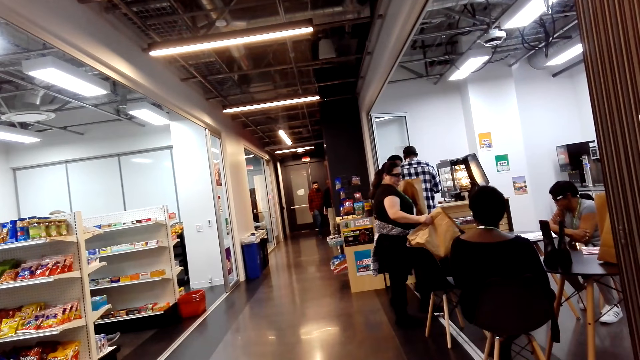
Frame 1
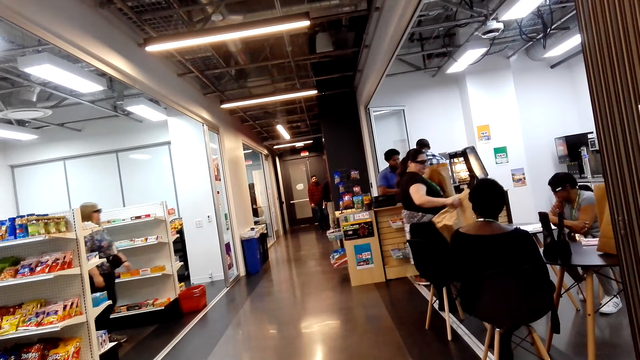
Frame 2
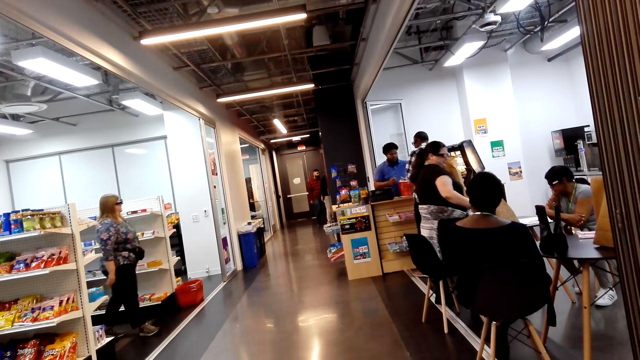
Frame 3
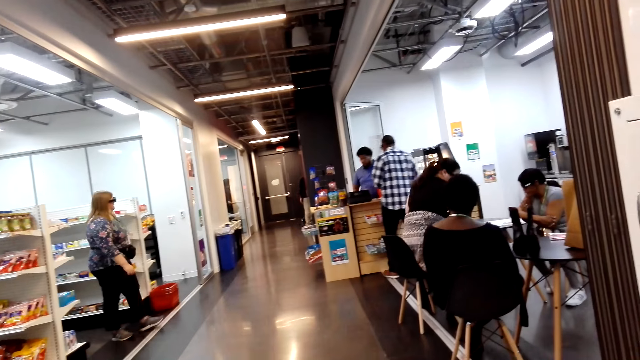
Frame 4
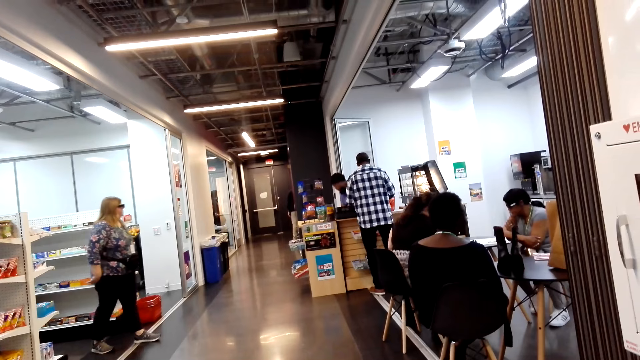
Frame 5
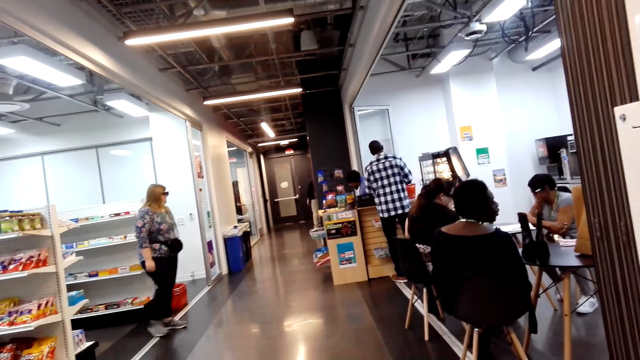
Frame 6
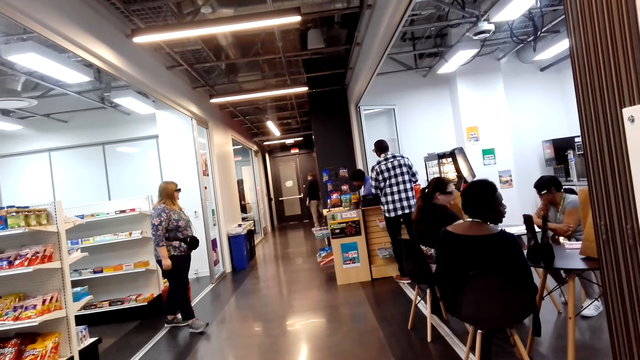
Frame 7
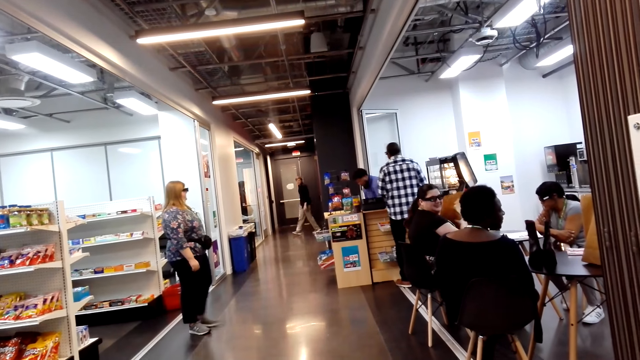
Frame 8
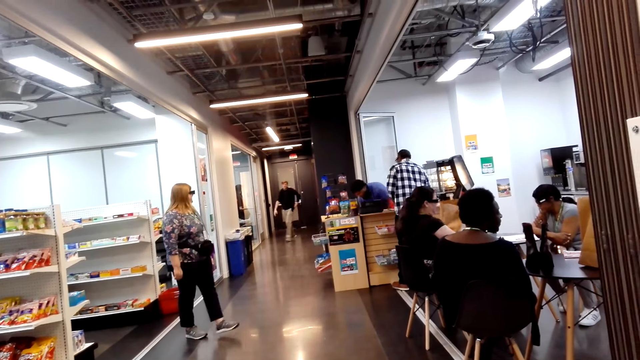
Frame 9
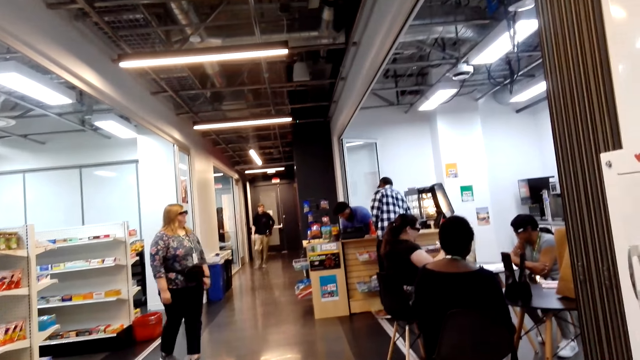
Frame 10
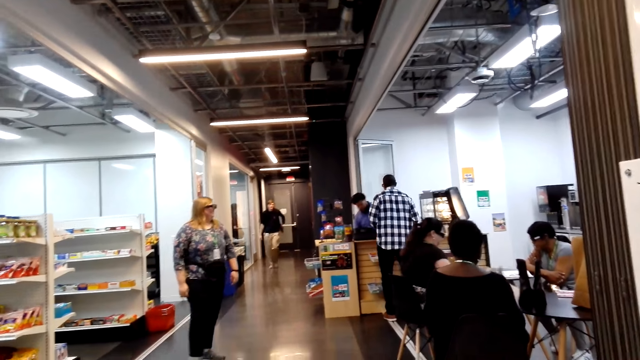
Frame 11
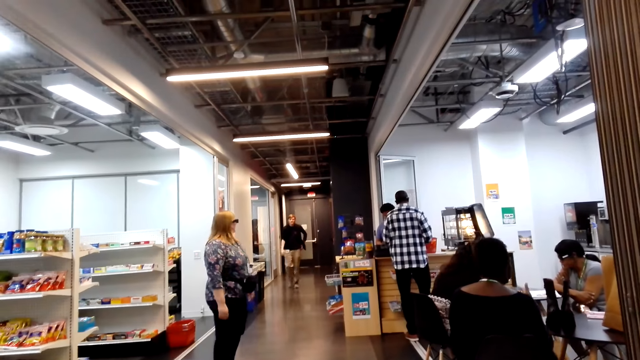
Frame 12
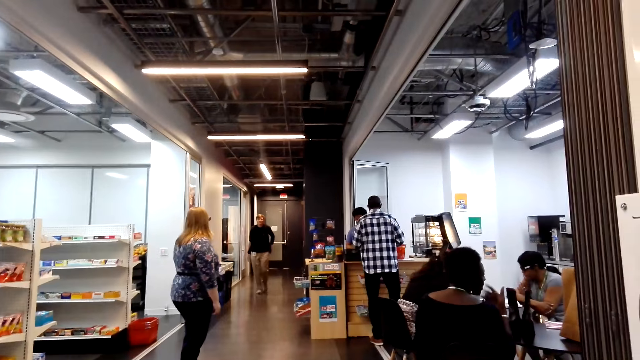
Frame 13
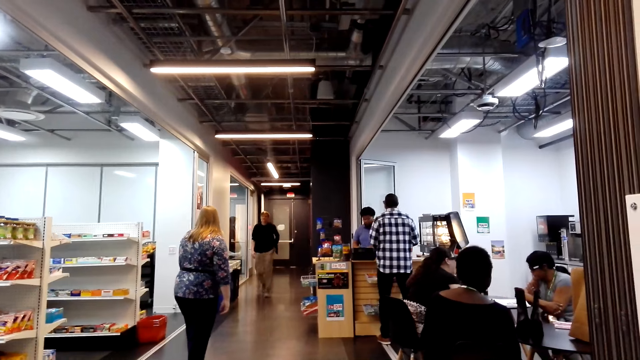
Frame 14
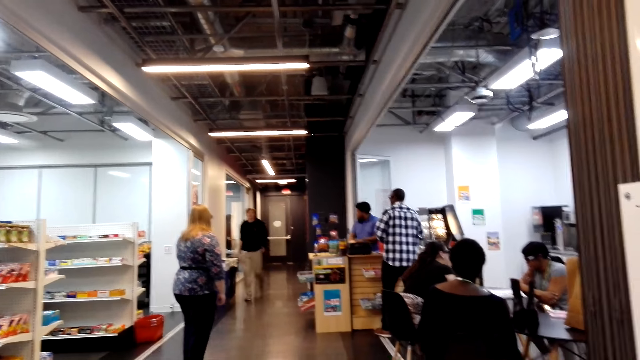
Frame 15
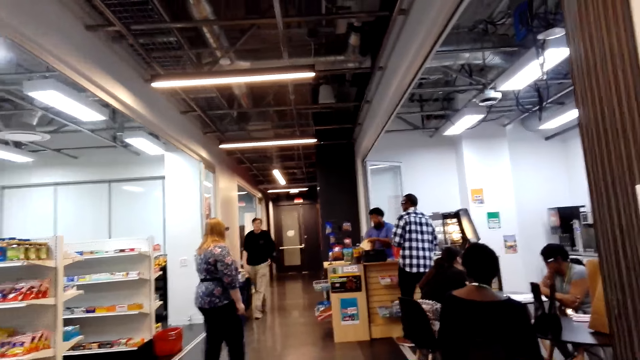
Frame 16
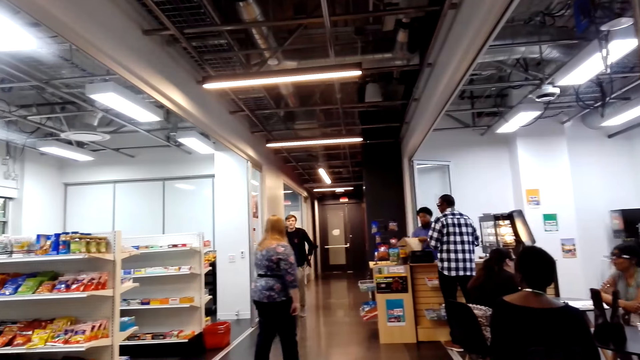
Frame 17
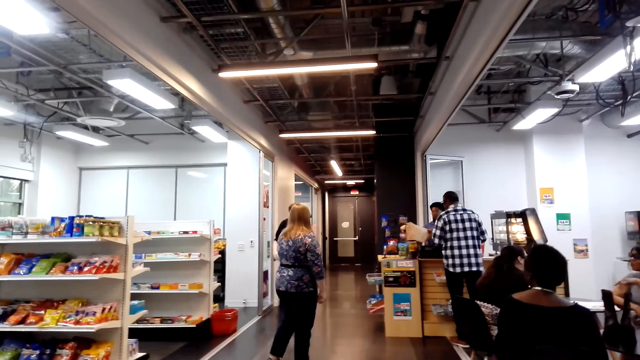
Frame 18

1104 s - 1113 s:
A lady walks around the mini market. A man sits on a chair.

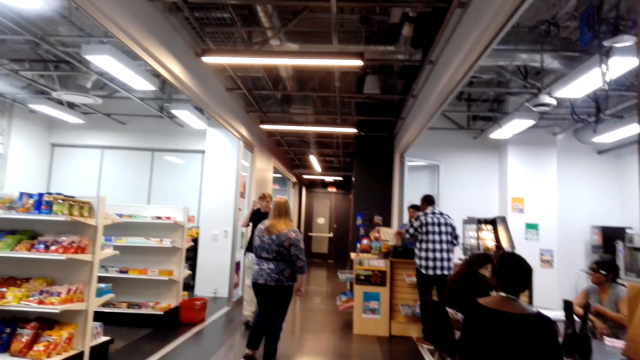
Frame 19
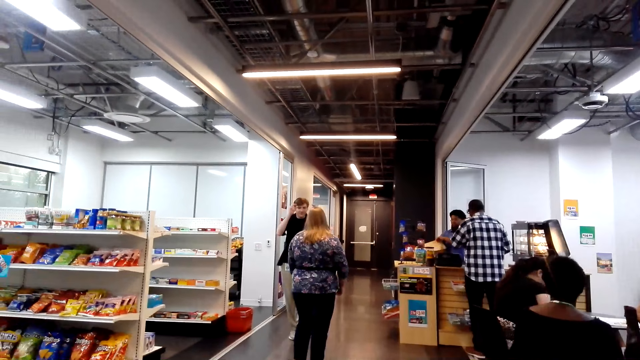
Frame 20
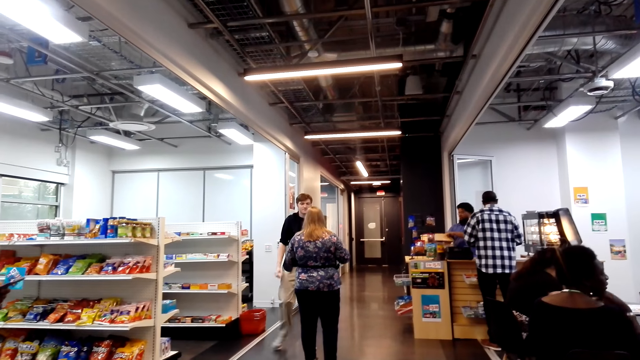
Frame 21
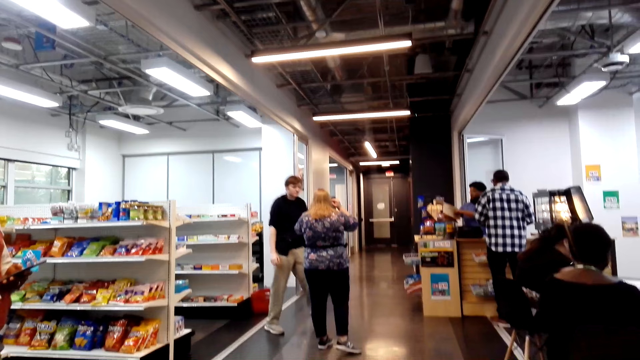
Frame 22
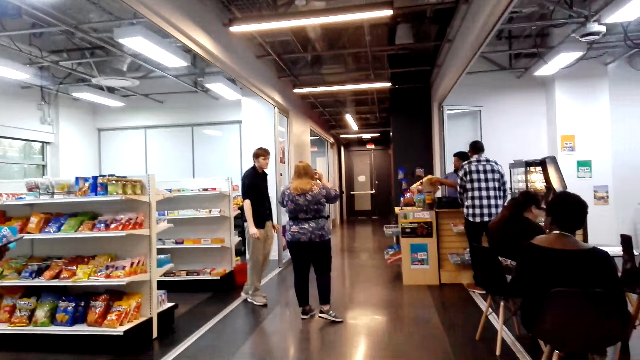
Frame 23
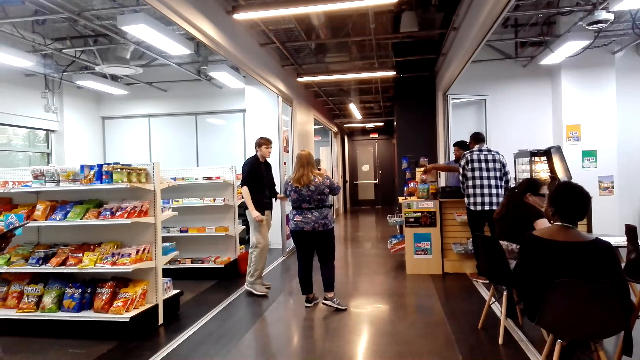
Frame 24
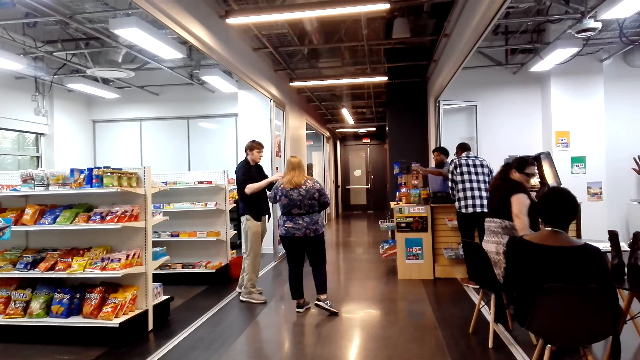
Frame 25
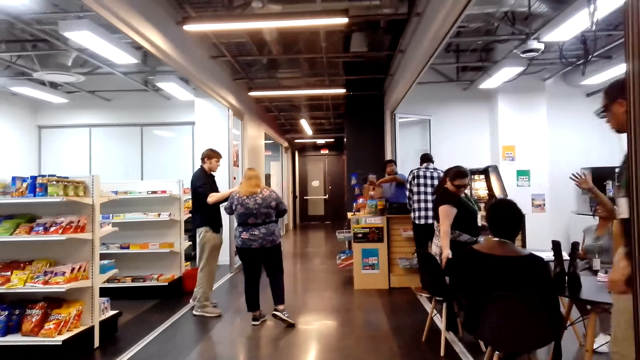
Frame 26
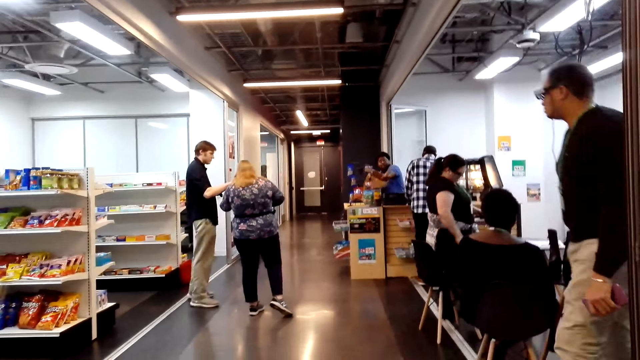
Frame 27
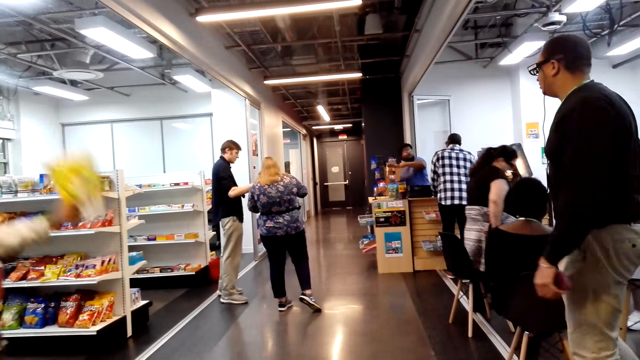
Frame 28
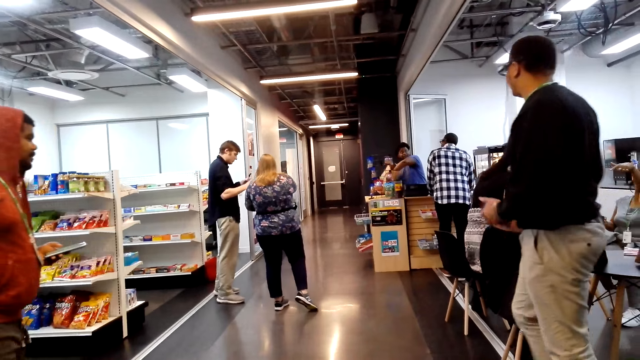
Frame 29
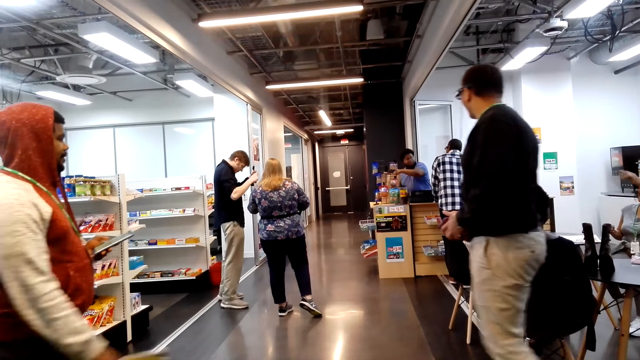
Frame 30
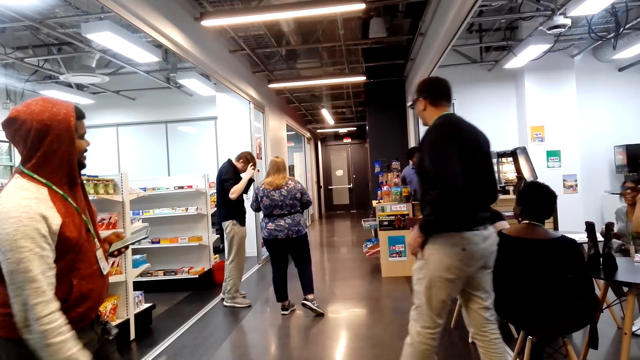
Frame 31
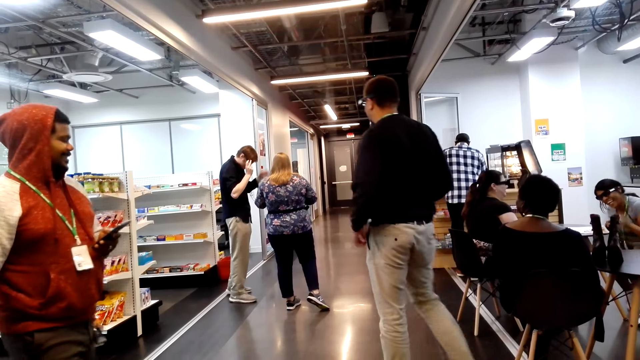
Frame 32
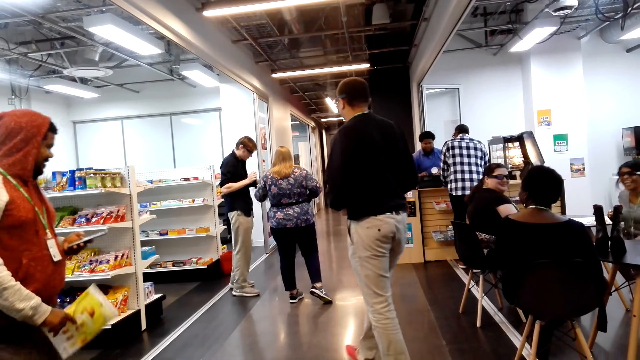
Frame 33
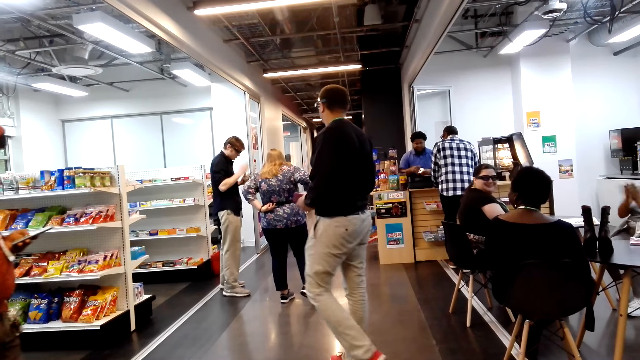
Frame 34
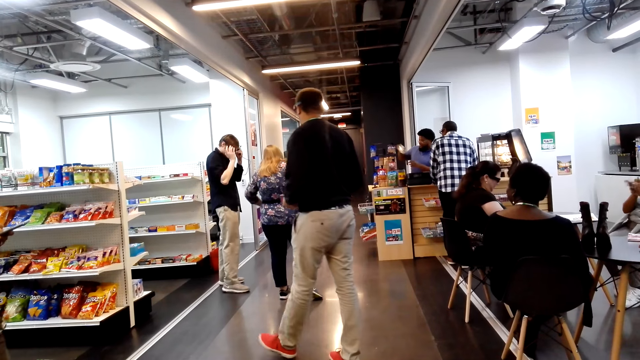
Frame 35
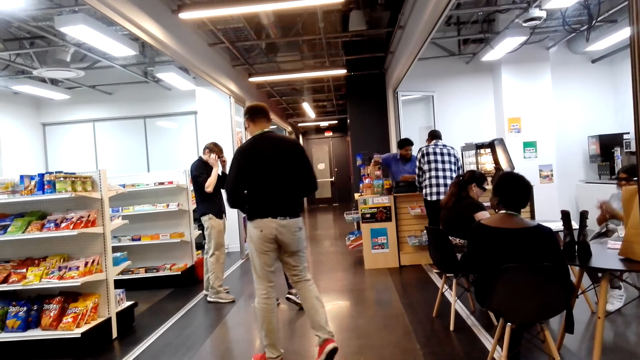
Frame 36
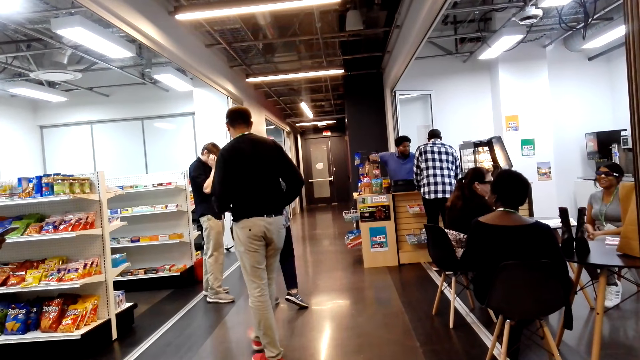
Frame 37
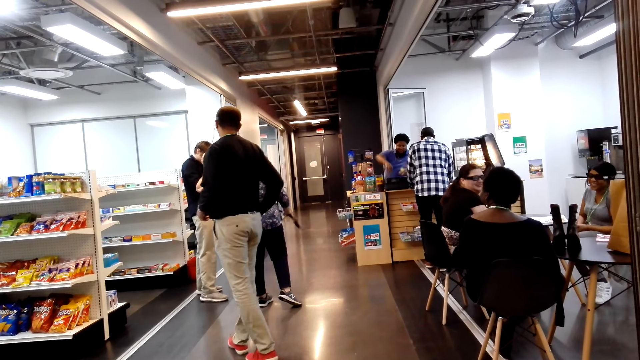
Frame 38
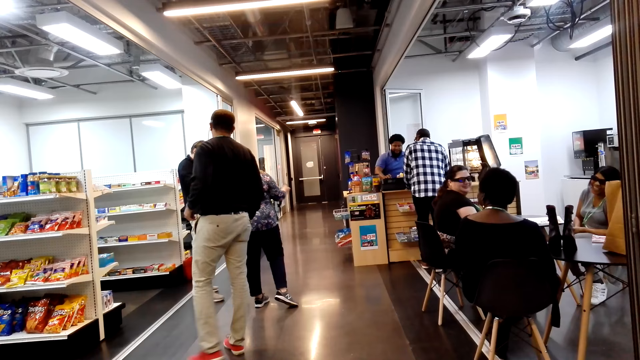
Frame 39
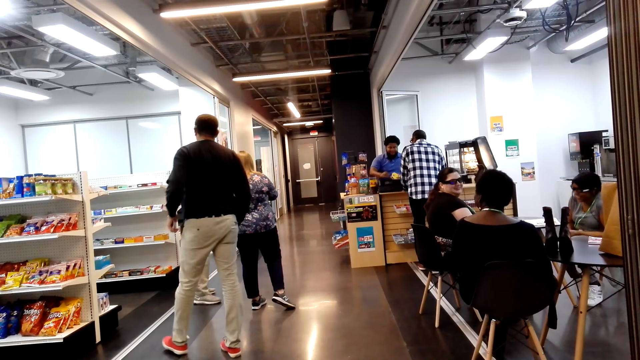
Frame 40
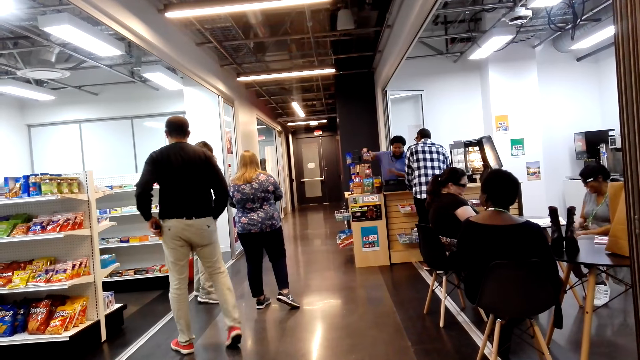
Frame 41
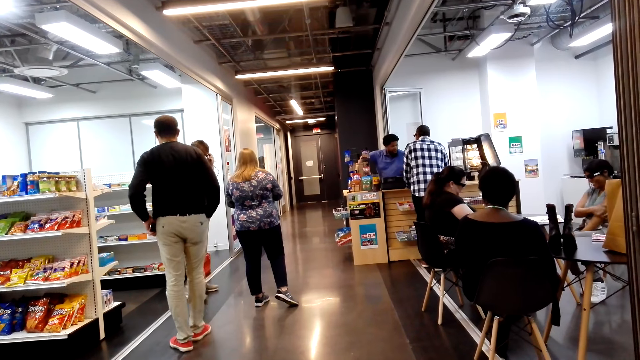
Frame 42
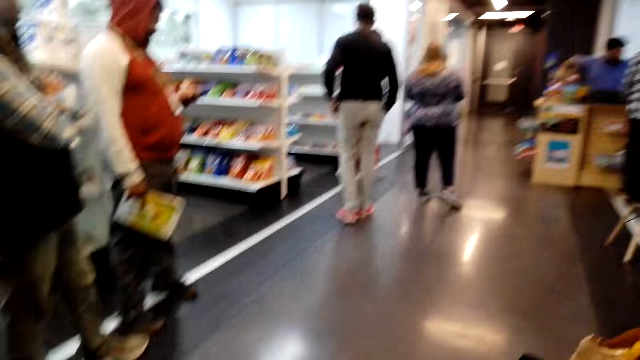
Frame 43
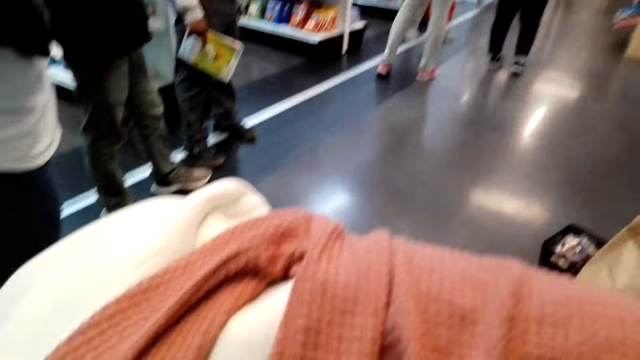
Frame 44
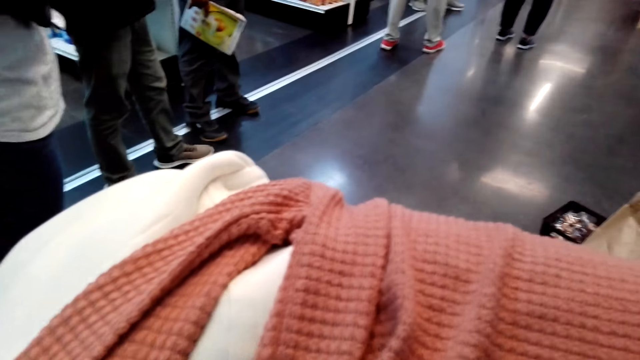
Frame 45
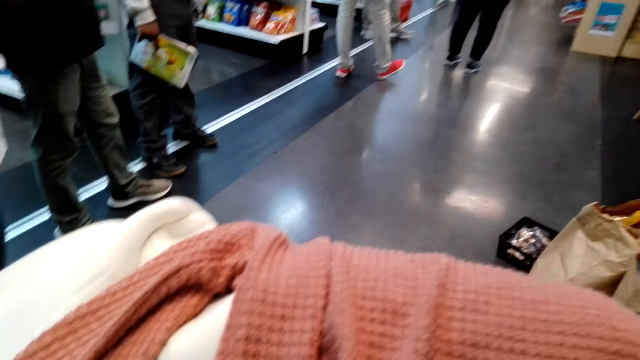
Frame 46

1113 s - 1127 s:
A lady converses with a man. Another man stands from the chair. A third man walks around the mini market. A fourth man holds his phone and a bag in his hands. The man who stood sits on a chair. The fourth man holds his phone and a bag in his hands. Another man folds his hands. Another lady folds her hands.
